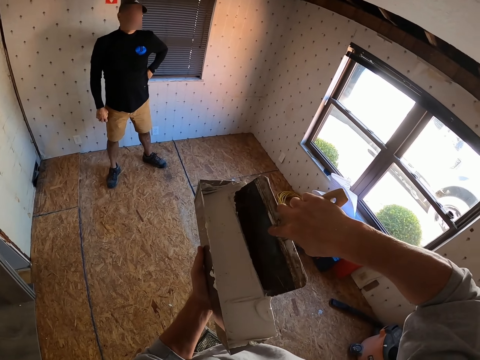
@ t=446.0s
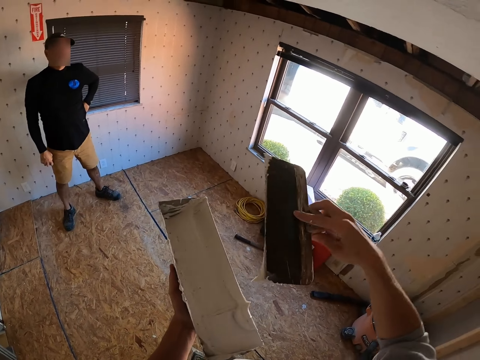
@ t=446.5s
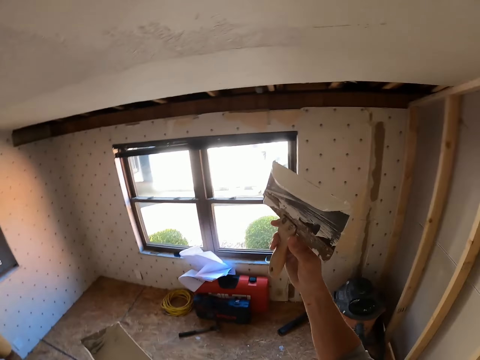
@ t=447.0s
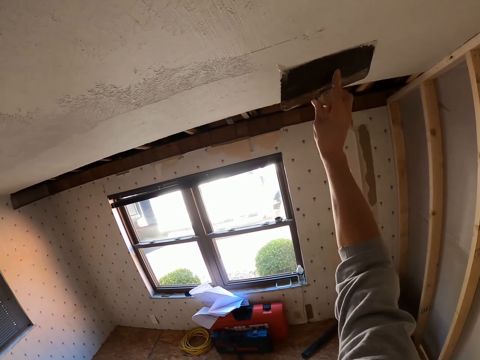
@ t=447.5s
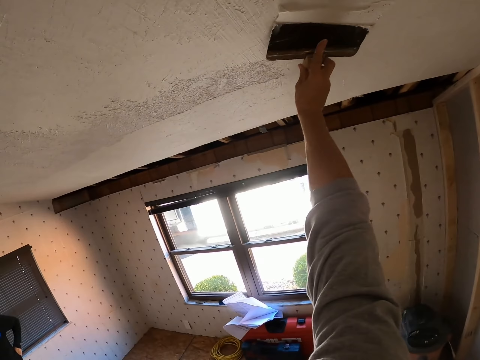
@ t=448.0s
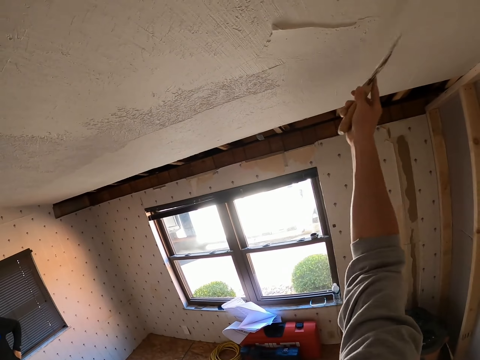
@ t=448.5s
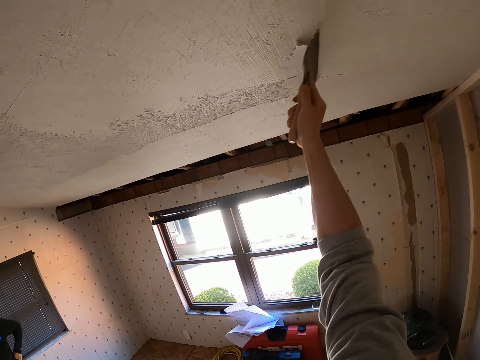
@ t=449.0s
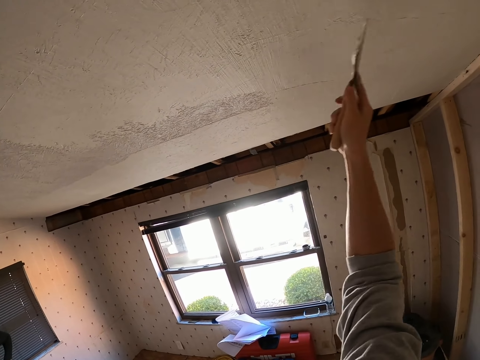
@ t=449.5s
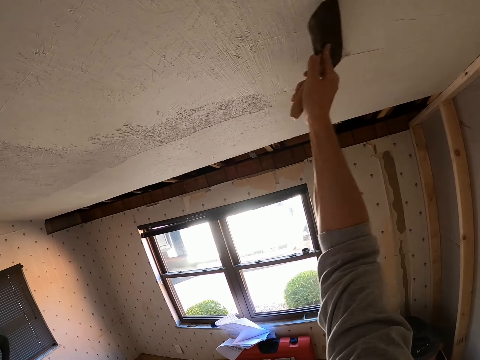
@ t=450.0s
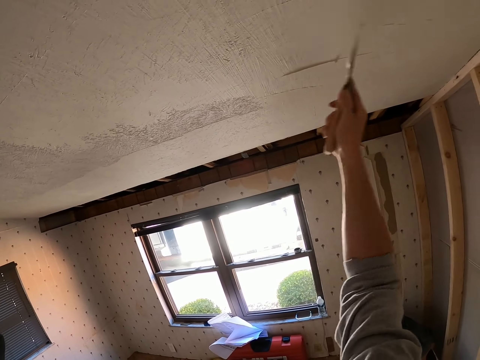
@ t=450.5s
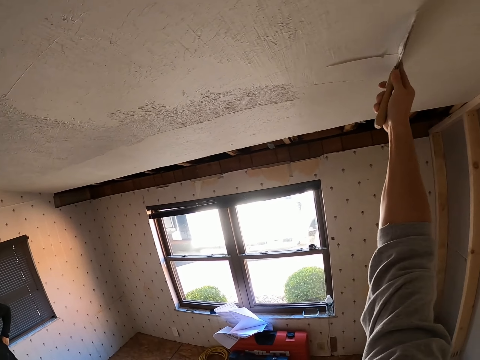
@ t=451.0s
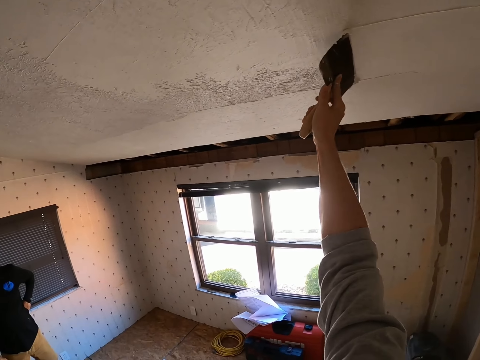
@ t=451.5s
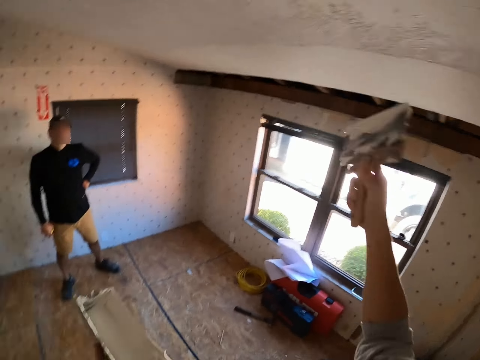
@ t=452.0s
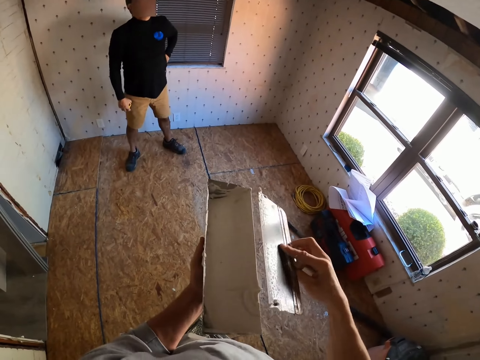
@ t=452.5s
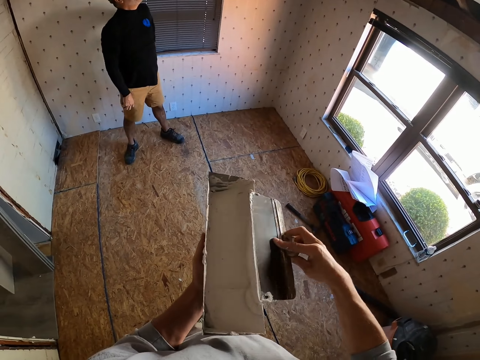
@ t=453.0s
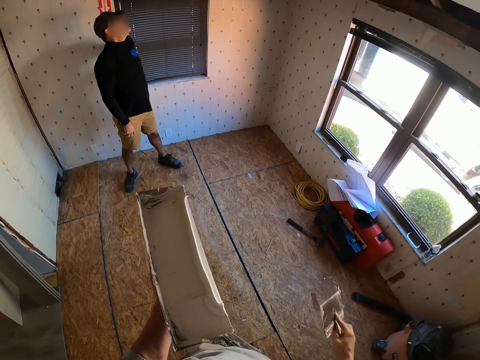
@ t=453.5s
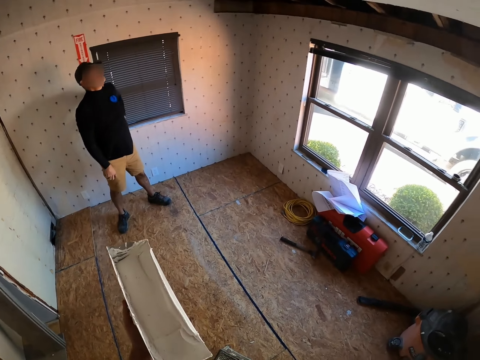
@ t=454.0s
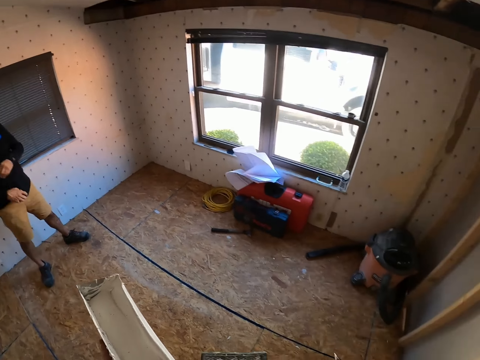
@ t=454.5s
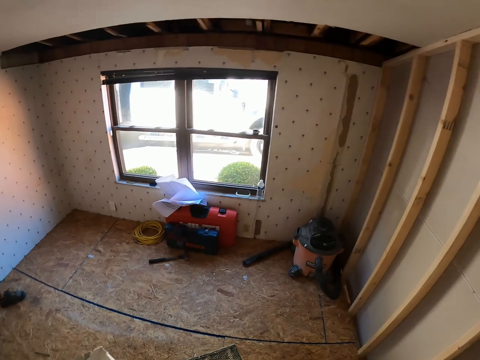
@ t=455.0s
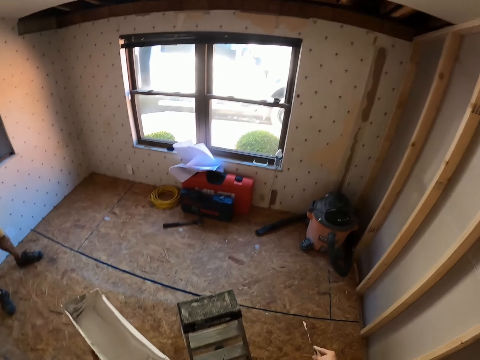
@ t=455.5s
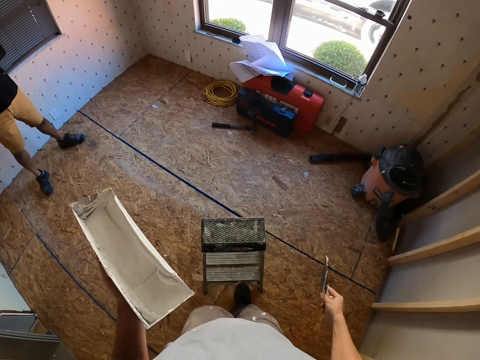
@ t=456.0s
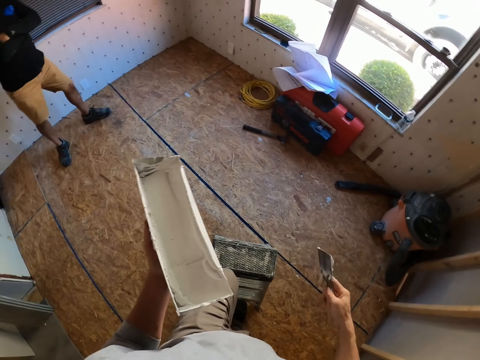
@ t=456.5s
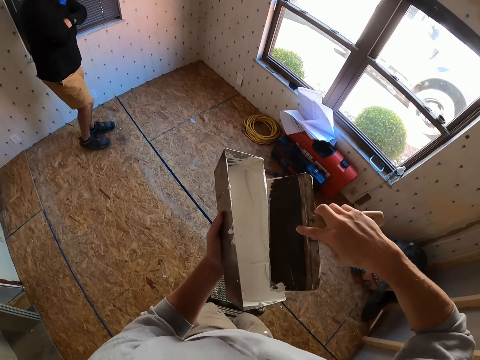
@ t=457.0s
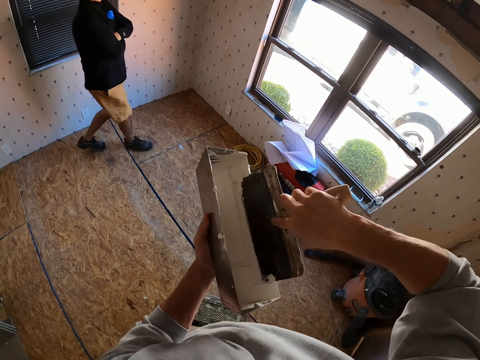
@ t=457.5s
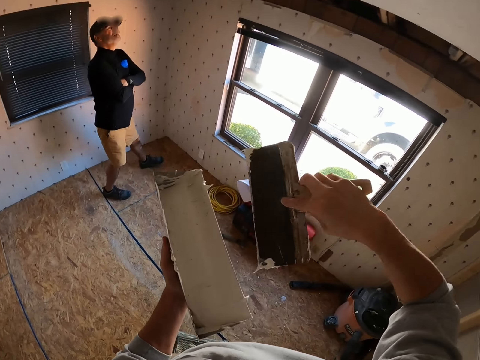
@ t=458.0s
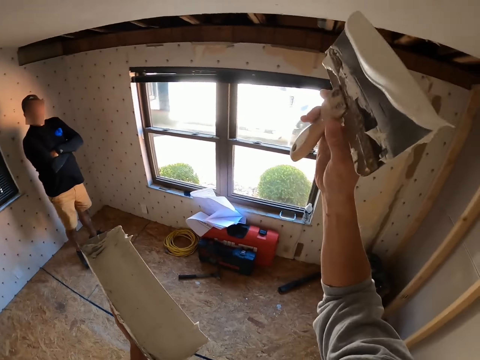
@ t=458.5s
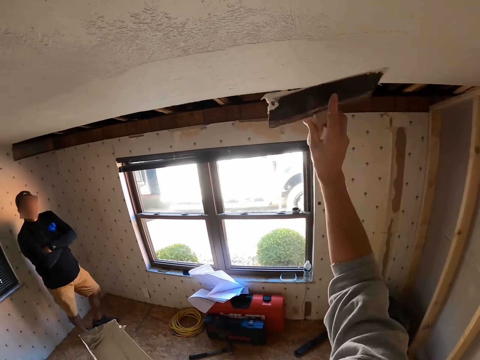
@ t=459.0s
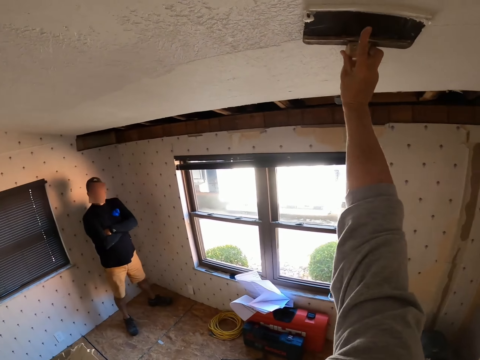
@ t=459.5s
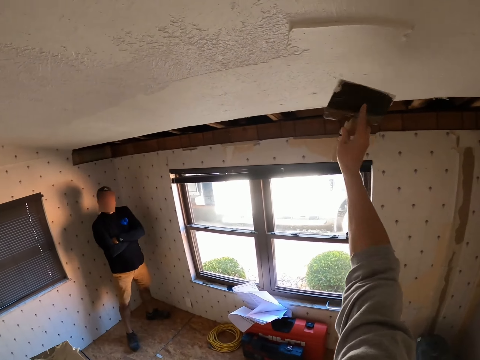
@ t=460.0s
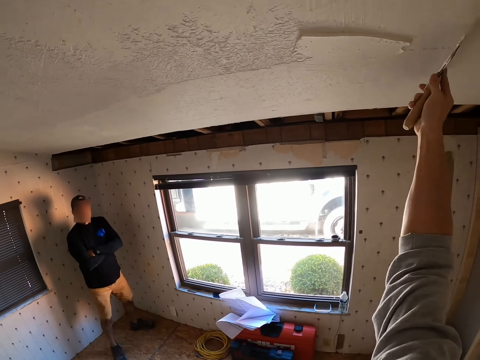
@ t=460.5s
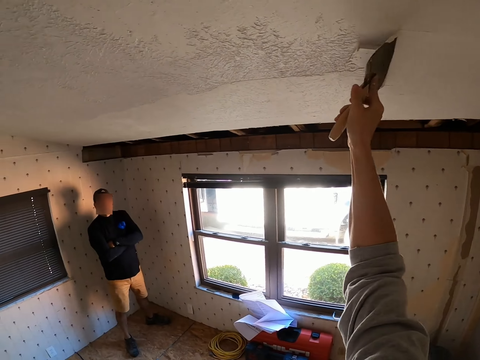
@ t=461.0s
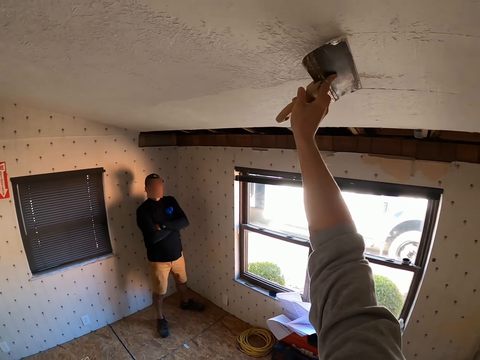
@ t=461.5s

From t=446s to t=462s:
The camera wearer scoops the skim coat in the container with the skim coat knife. He applies the skim coat to the ceiling with the skim coat knife. He deposits the paint in the container and wipes the skim coat knife on the container. He interacts with a man. He pushes the ladder with his foot and climbs up the ladder. He scoops the skim coat in the container with the skim coat knife. He applies the skim coat to the ceiling with the skim coat knife.

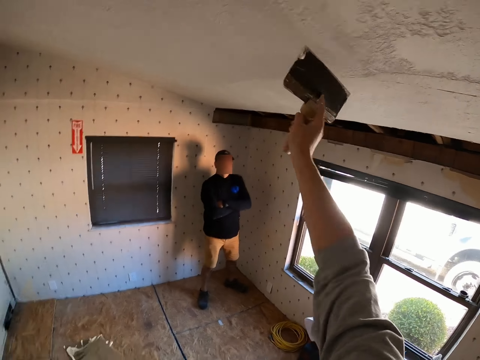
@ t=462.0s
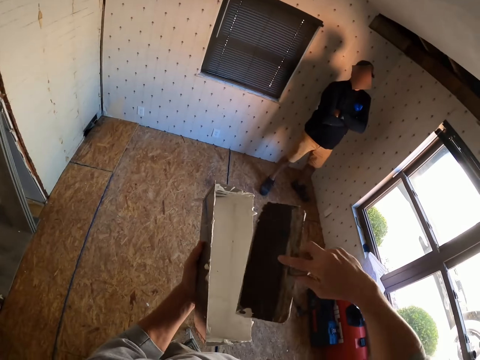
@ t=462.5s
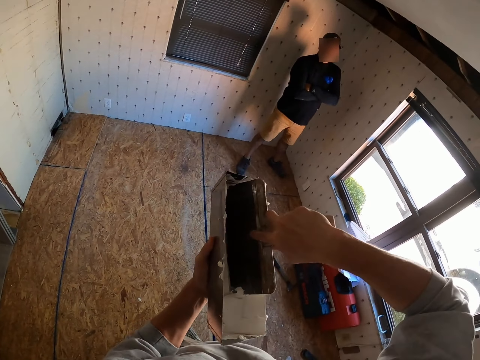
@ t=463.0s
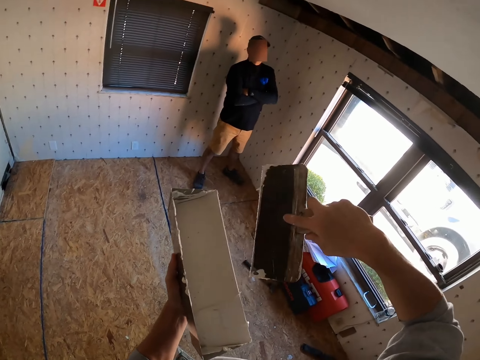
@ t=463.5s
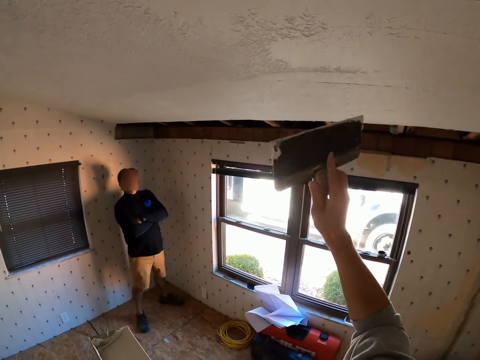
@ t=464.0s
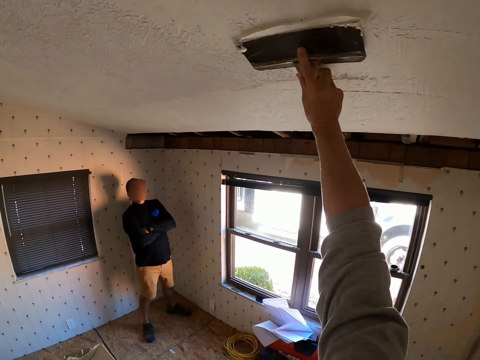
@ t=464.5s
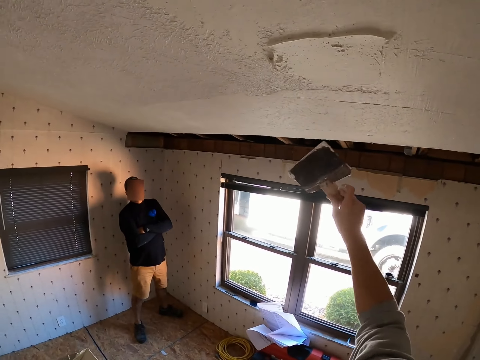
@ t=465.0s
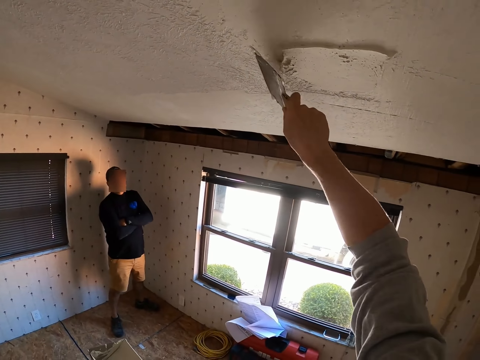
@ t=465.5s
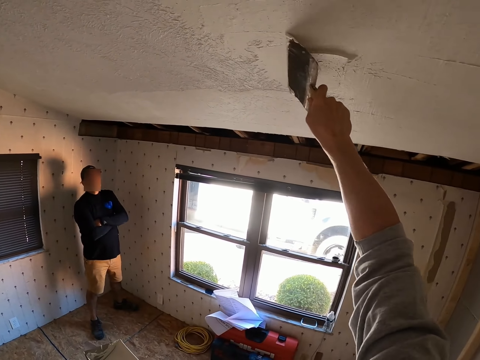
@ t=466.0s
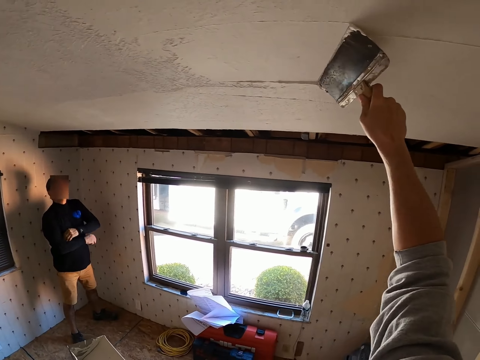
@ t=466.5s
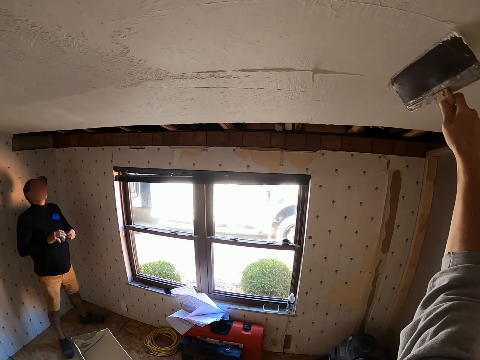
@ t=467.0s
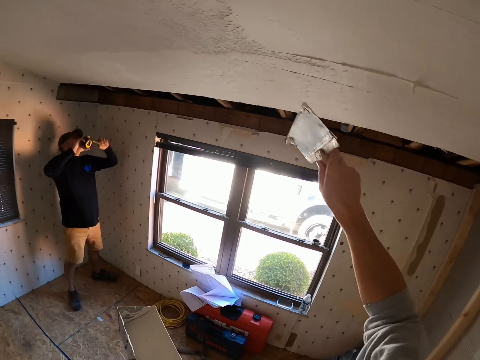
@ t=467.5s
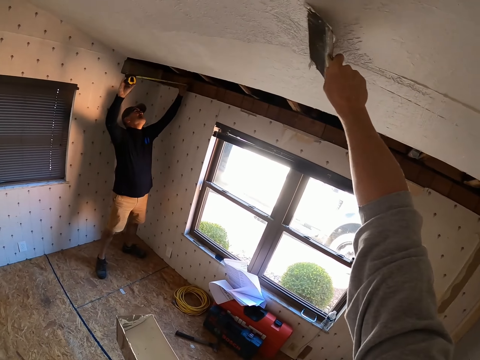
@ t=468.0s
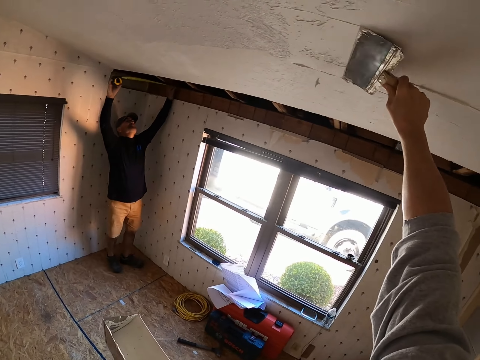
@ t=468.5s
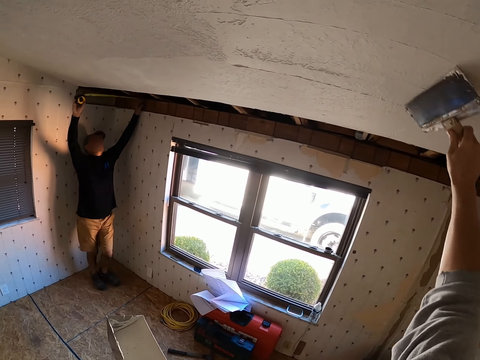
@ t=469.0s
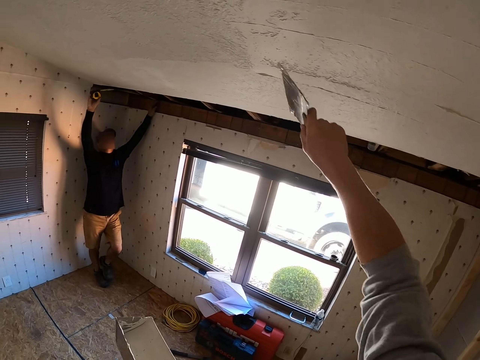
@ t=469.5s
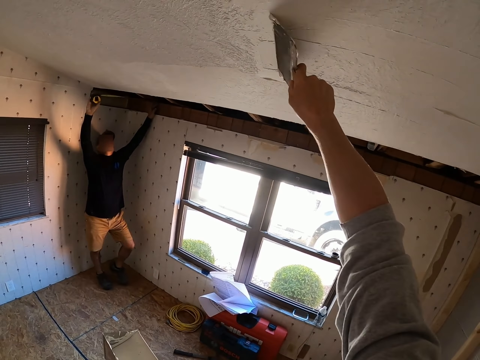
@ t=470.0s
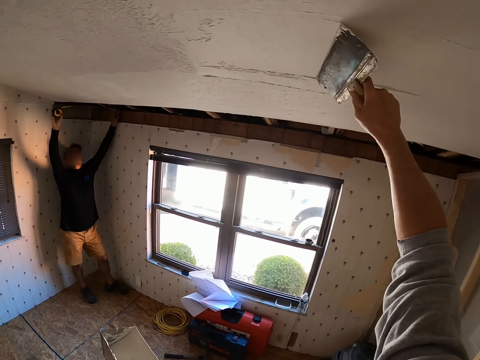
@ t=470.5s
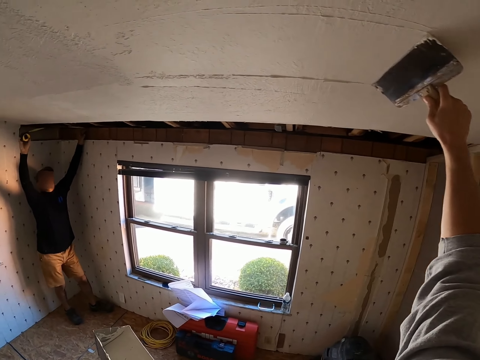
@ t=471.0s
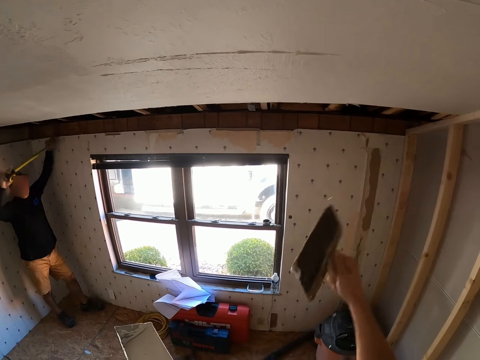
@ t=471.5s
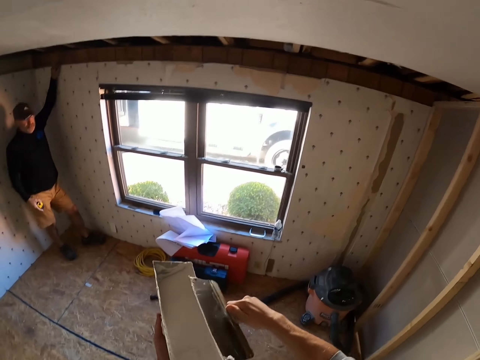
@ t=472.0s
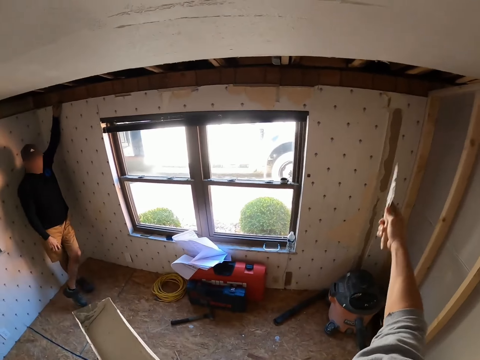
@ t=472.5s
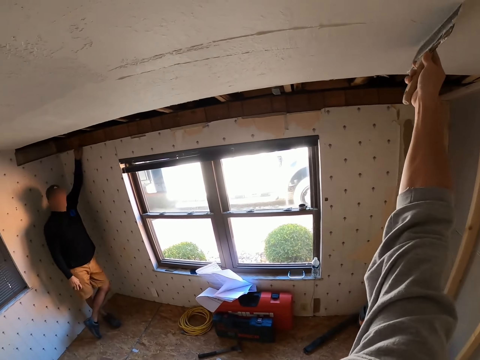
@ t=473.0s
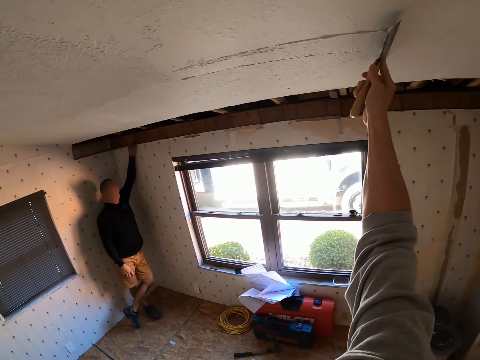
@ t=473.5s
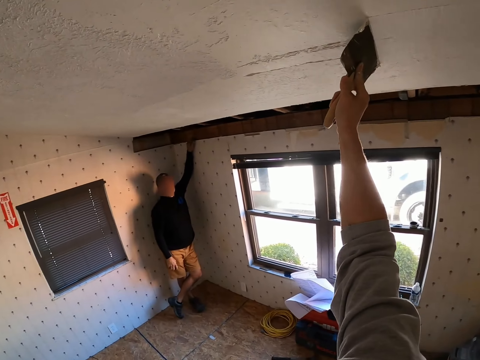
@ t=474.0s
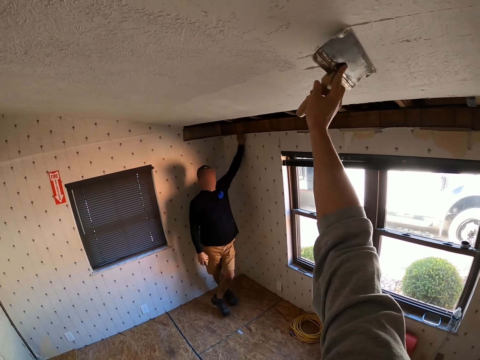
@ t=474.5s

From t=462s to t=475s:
The camera wearer scoops the skim coat or paint in the container with the skim coat knife or pad painter. They apply the skim coat on the ceiling or wall with the skim coat knife. A man measures the ceiling with the tape measure. The camera wearer applies the skim coat on the ceiling with the skim coat knife. They deposit the paint in the container. They wipe the skim coat knife on the container. They remove the excess skim coat on the ceiling with the skim coat knife. They paint the wall using the pad painter.
